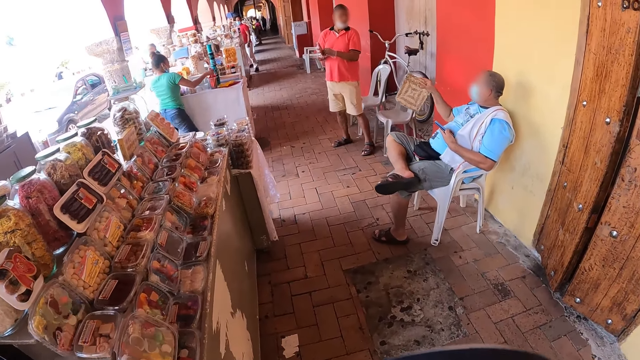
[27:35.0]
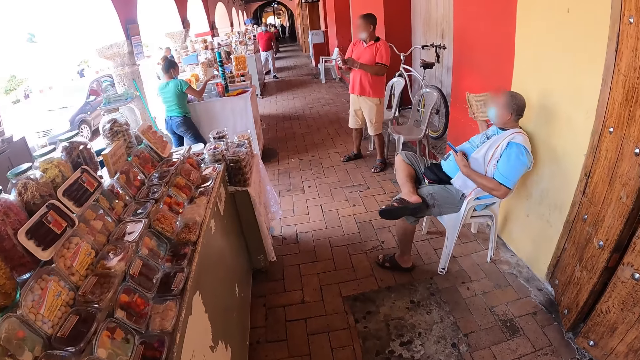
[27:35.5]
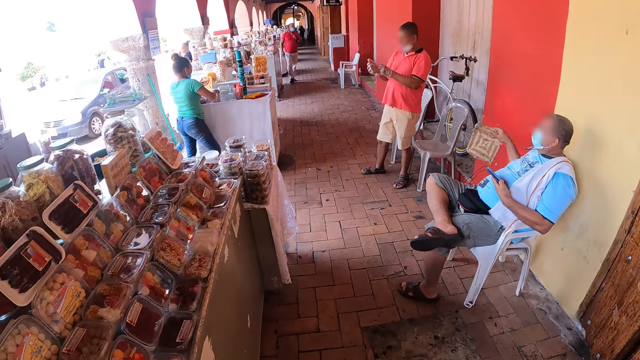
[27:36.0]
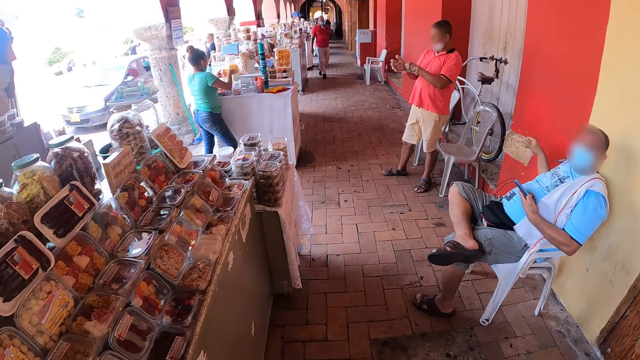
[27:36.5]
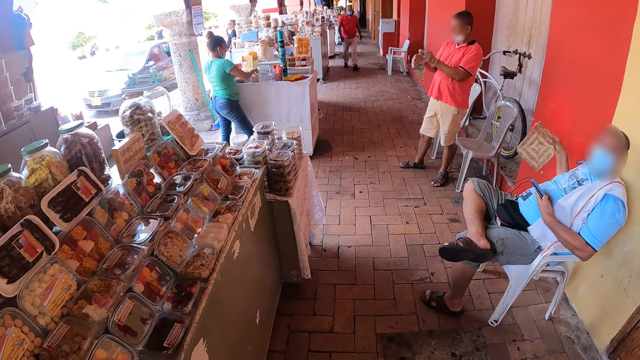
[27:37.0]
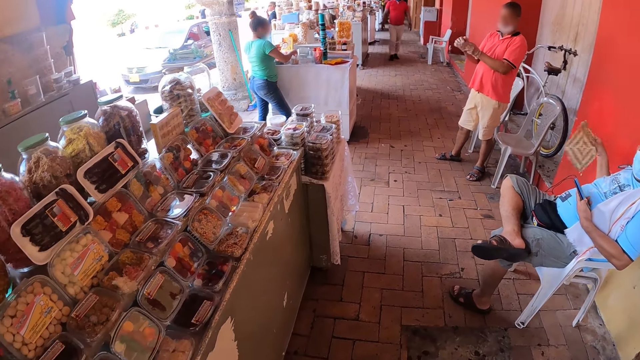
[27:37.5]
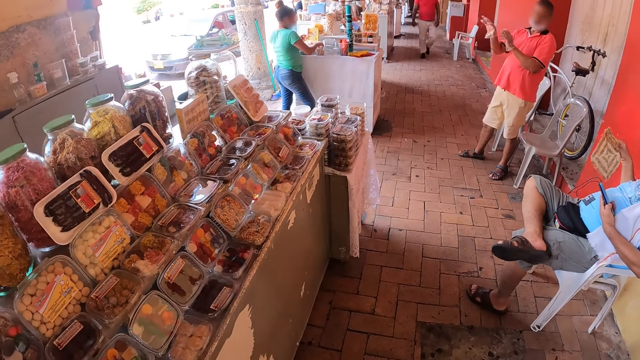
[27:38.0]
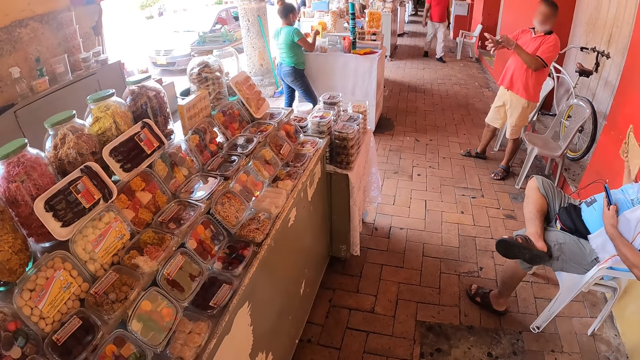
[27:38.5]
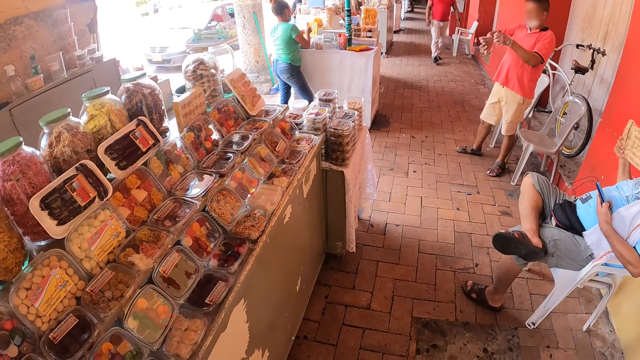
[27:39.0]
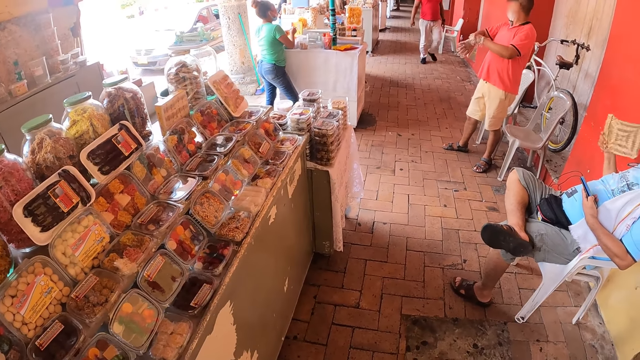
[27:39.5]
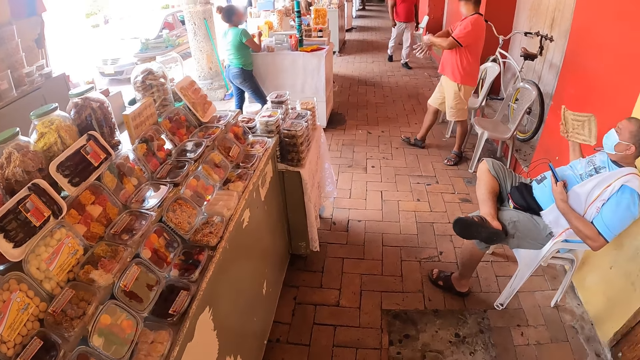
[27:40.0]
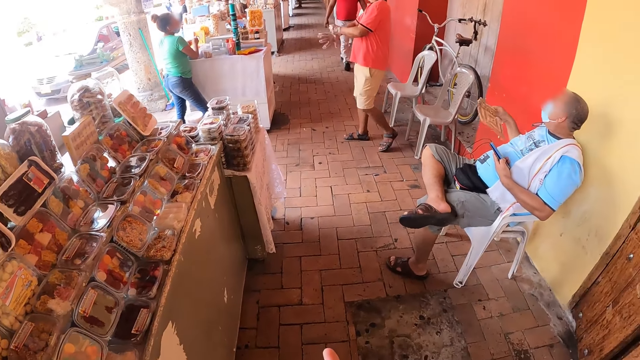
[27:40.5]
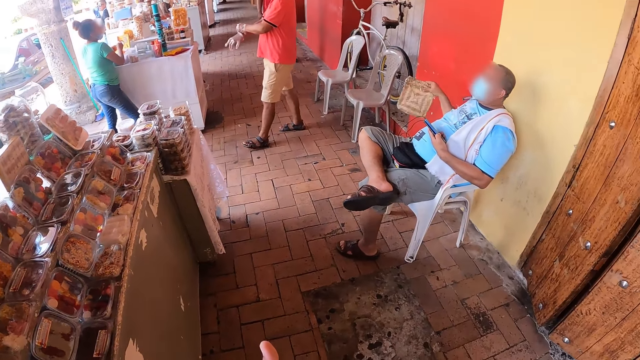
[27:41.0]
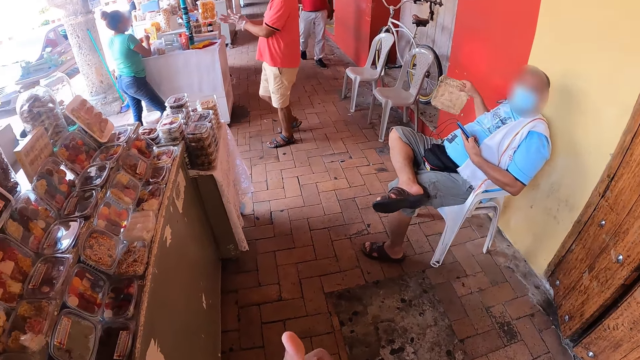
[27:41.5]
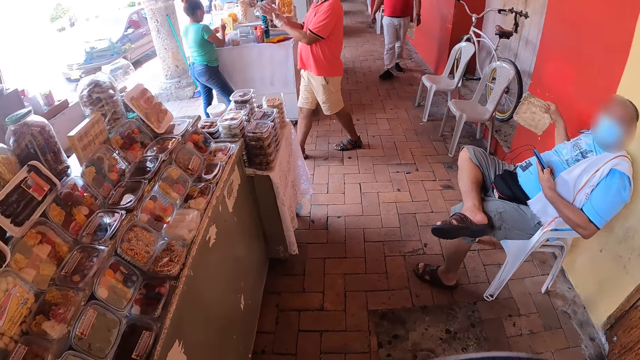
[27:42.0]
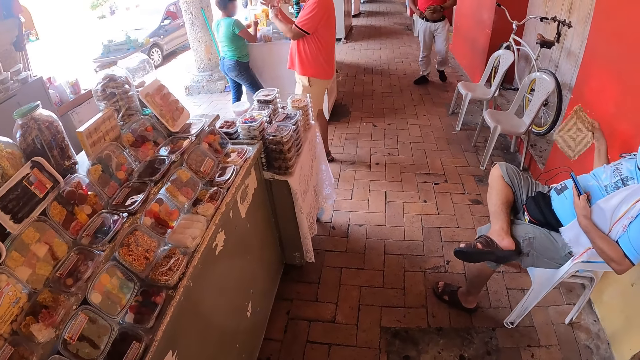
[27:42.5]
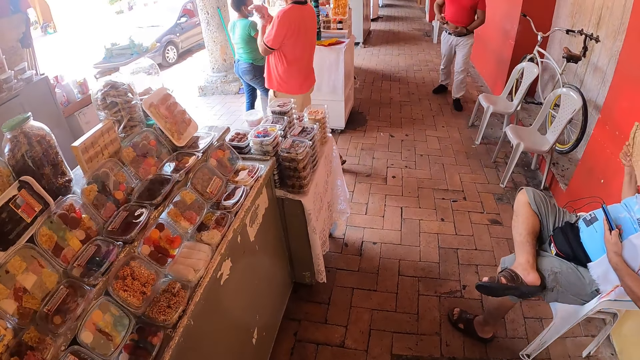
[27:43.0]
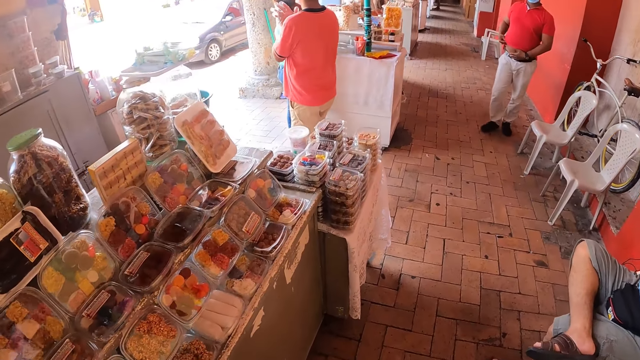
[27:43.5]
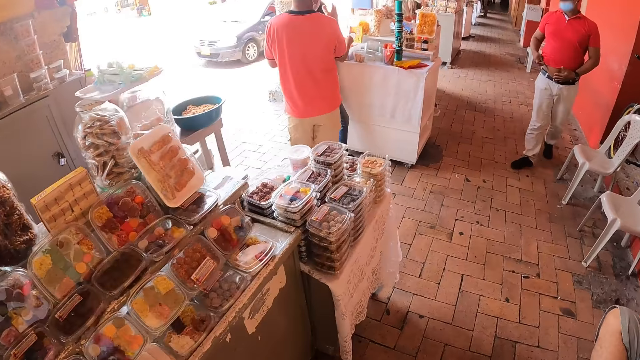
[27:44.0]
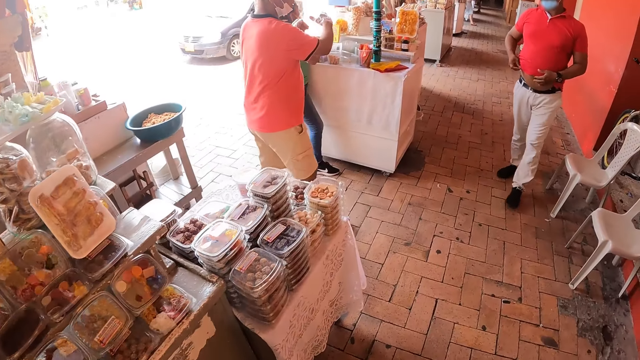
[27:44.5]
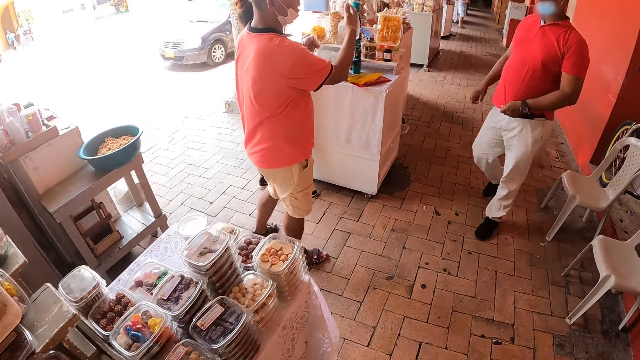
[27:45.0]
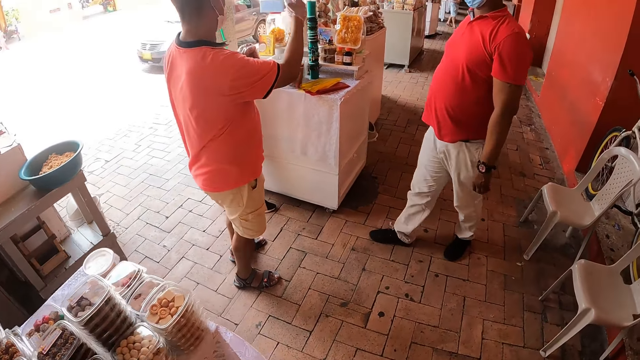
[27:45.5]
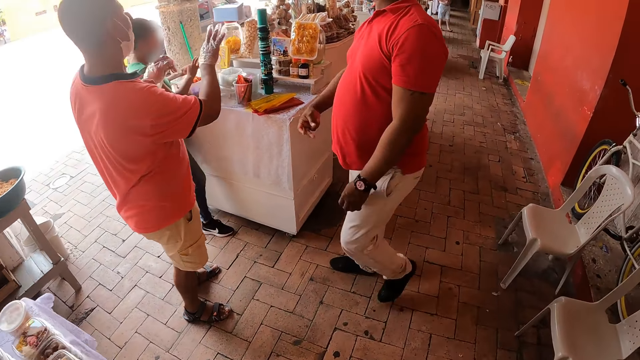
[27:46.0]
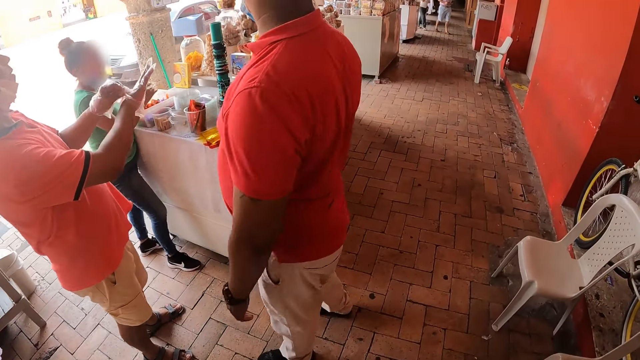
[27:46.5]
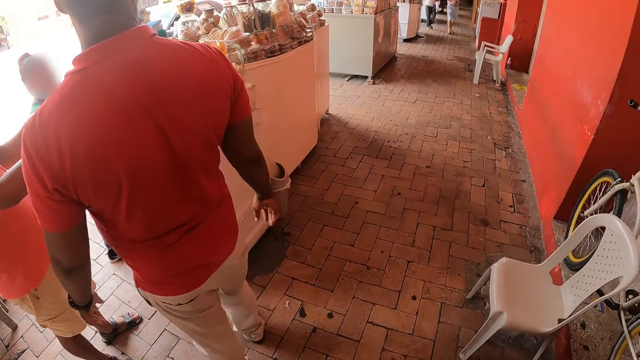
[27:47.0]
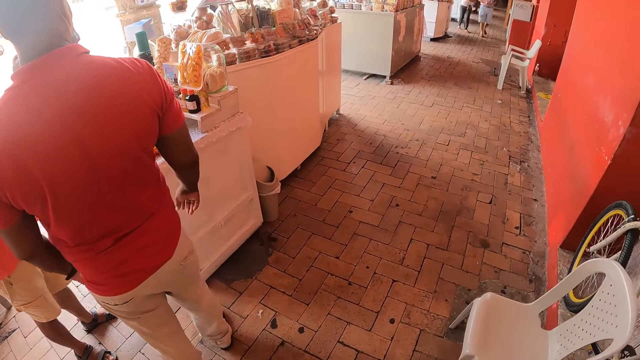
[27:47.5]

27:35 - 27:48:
The camera wearer looks at the food stuffs. He moves his hands. He walks in the vendor corridor.

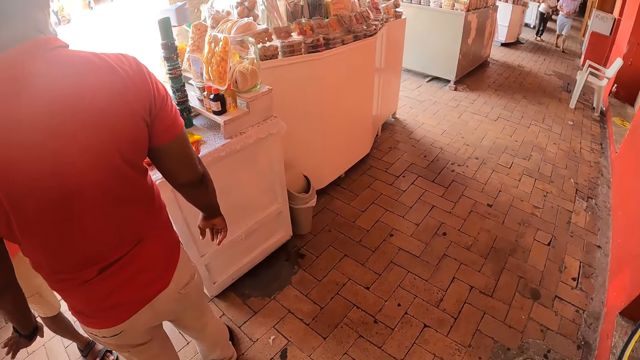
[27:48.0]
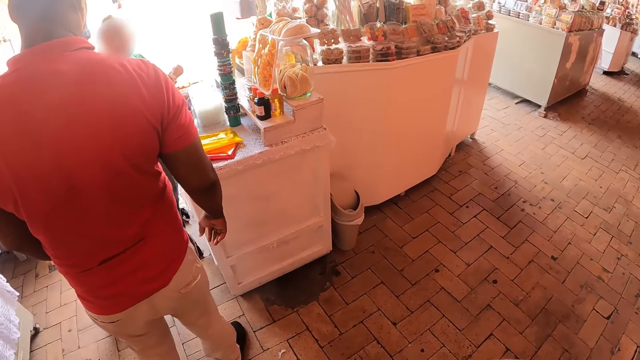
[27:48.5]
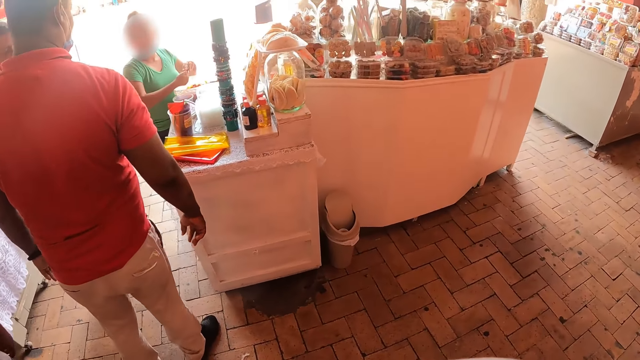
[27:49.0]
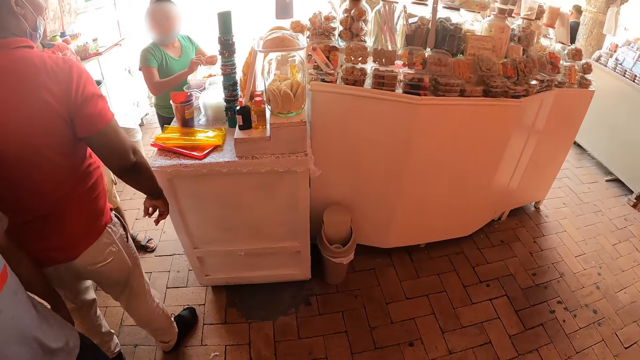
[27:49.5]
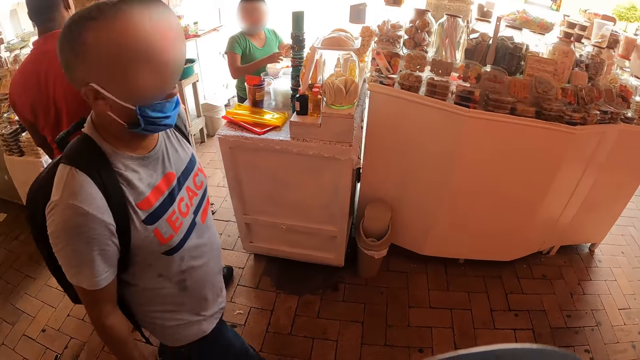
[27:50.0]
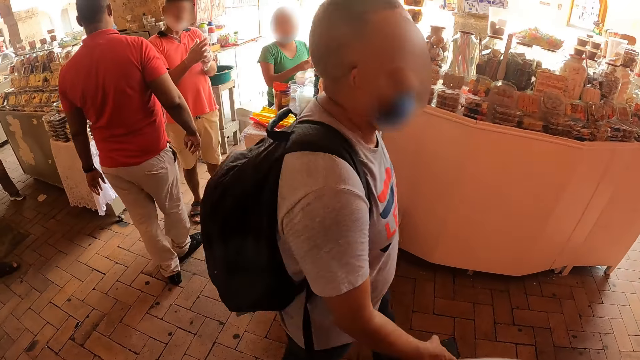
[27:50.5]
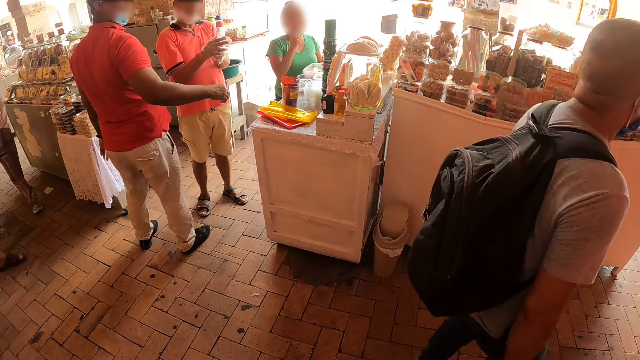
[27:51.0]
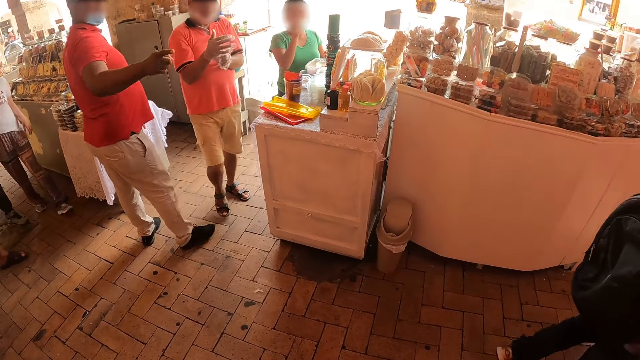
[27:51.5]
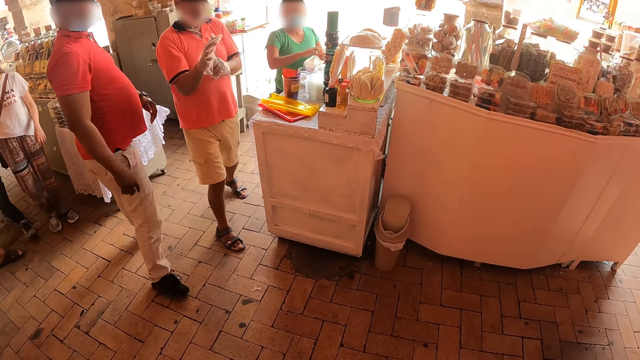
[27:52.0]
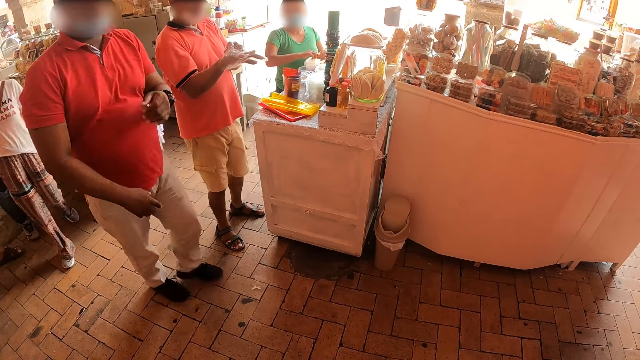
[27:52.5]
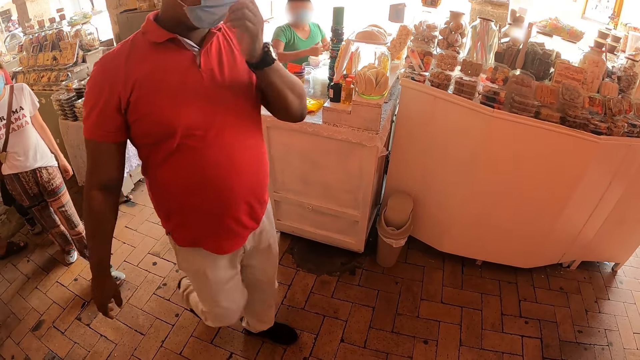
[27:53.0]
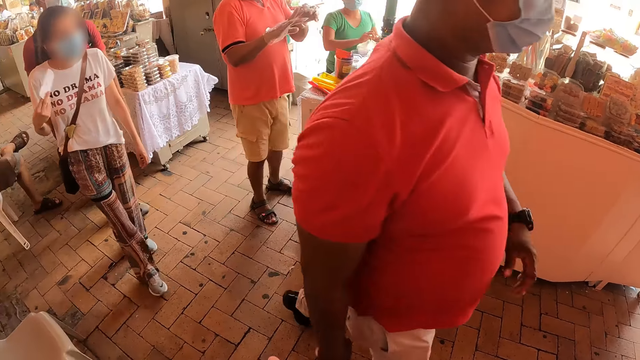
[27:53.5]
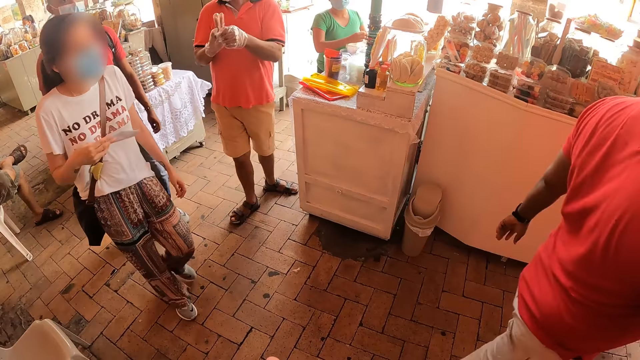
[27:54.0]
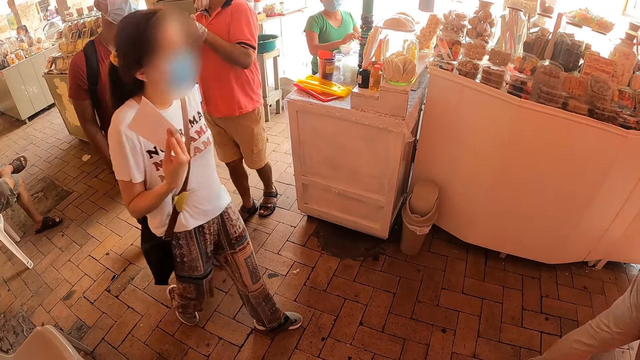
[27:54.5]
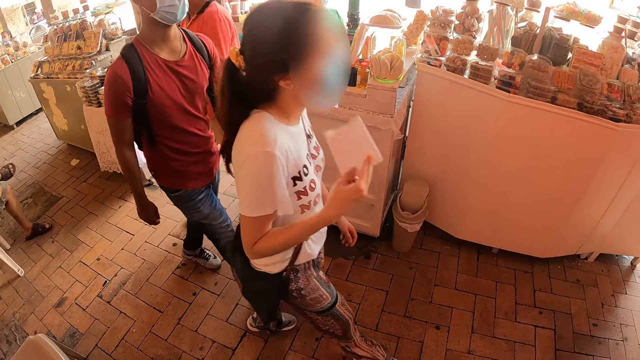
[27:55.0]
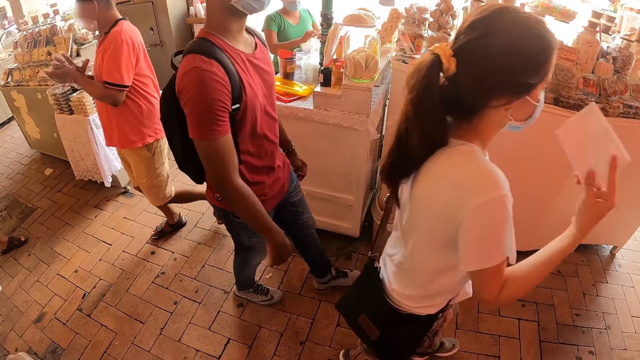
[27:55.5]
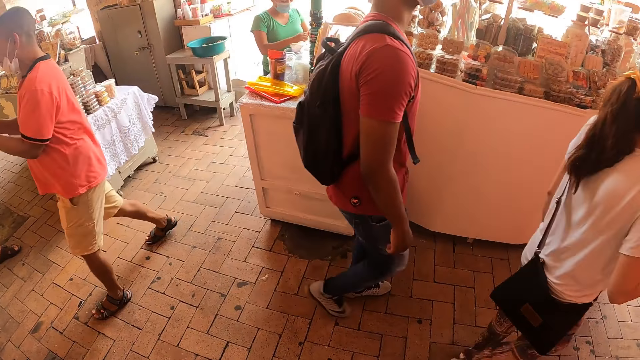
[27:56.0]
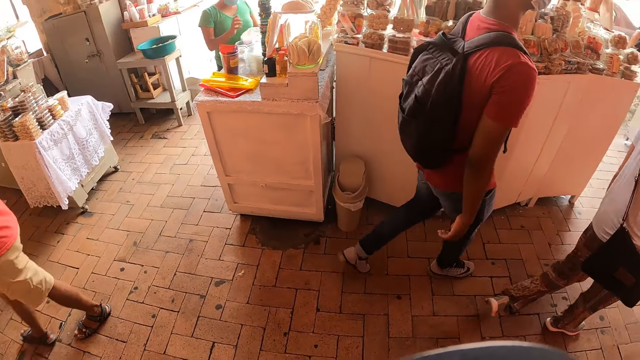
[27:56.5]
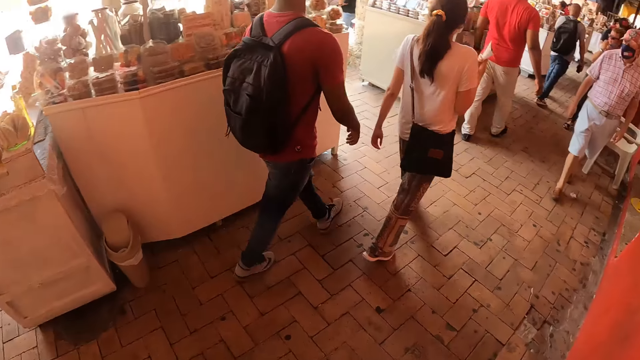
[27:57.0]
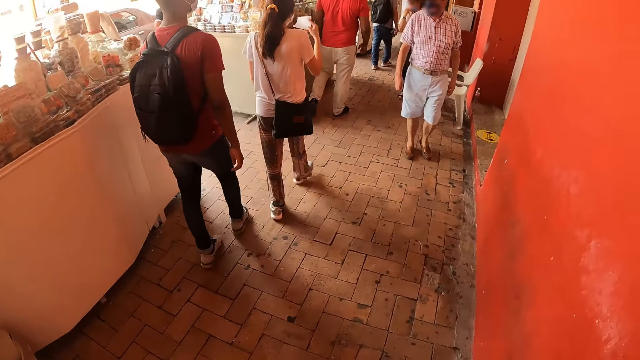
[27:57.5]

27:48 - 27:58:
The camera wearer looks at the food stuffs.
